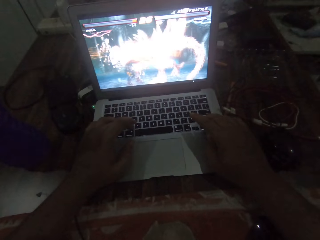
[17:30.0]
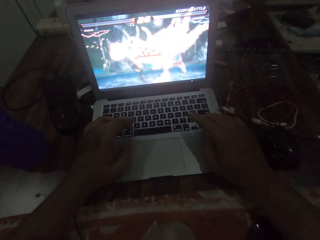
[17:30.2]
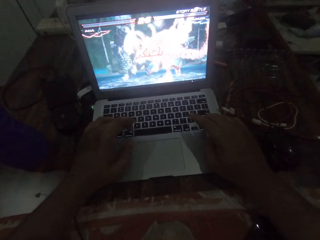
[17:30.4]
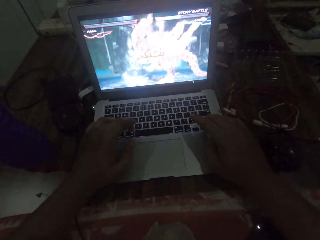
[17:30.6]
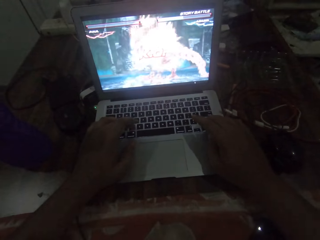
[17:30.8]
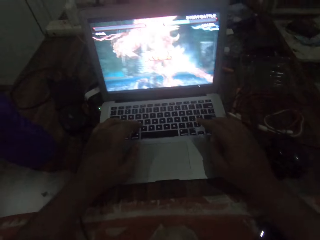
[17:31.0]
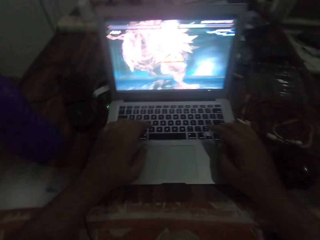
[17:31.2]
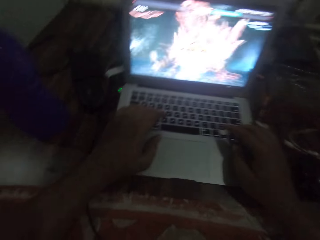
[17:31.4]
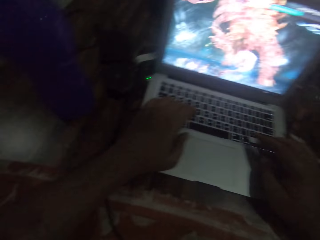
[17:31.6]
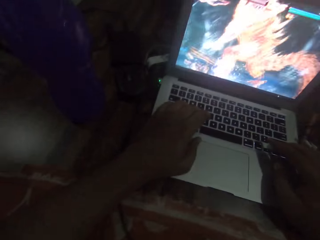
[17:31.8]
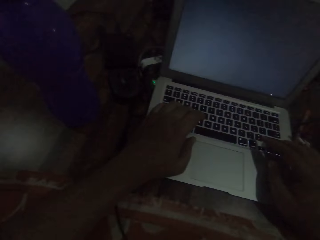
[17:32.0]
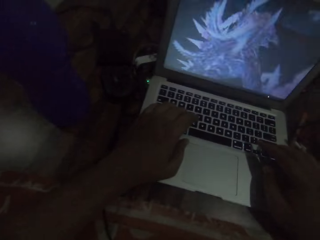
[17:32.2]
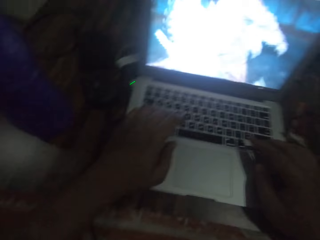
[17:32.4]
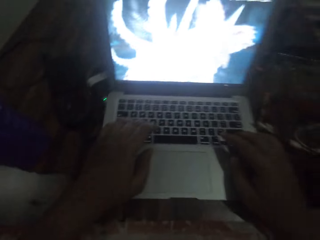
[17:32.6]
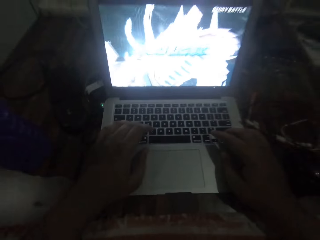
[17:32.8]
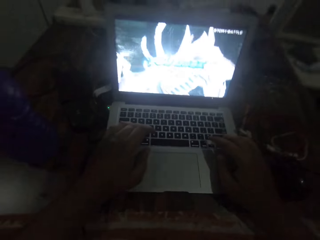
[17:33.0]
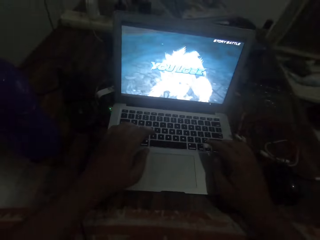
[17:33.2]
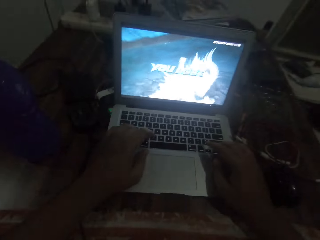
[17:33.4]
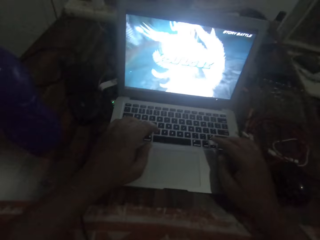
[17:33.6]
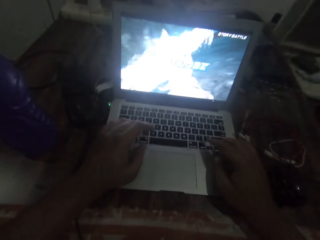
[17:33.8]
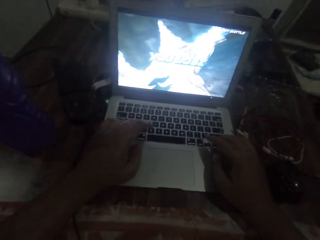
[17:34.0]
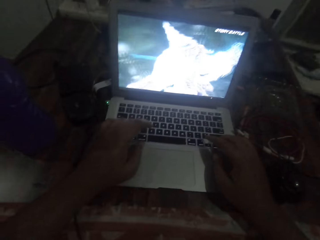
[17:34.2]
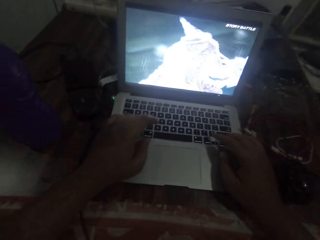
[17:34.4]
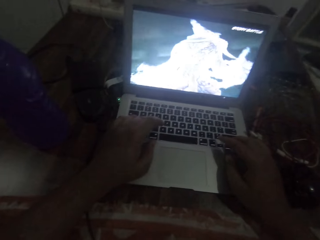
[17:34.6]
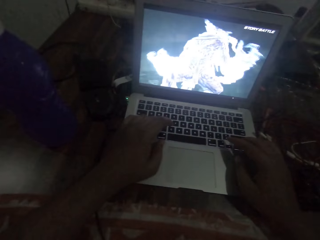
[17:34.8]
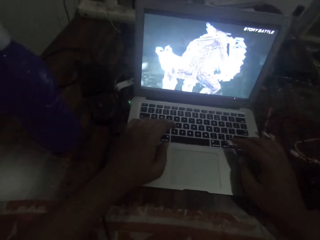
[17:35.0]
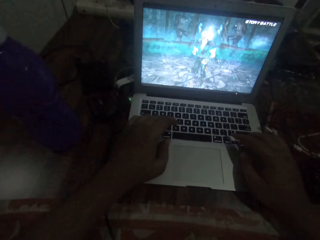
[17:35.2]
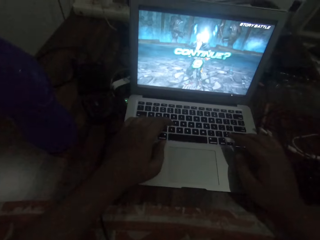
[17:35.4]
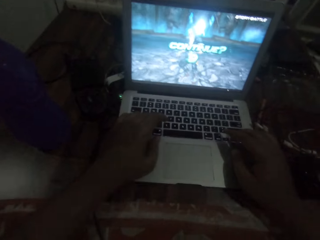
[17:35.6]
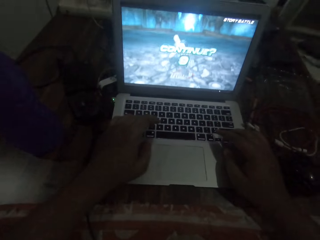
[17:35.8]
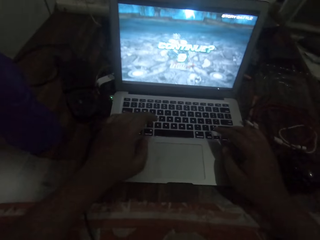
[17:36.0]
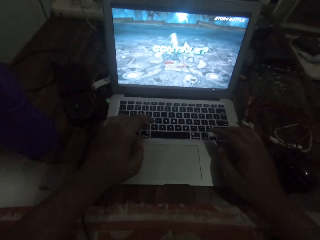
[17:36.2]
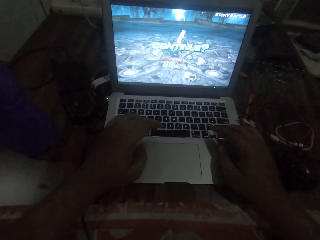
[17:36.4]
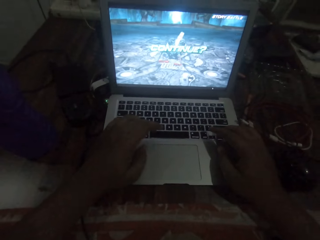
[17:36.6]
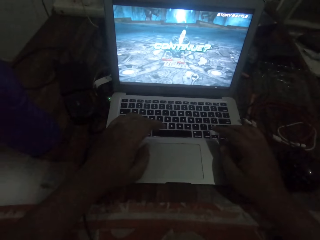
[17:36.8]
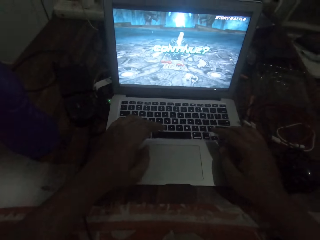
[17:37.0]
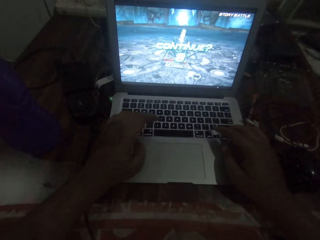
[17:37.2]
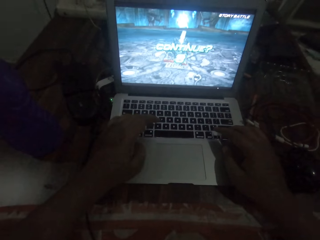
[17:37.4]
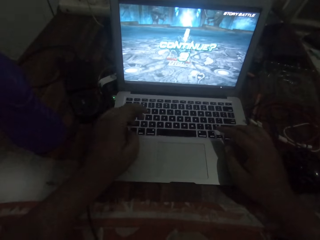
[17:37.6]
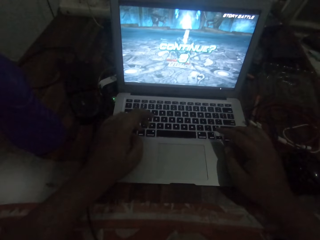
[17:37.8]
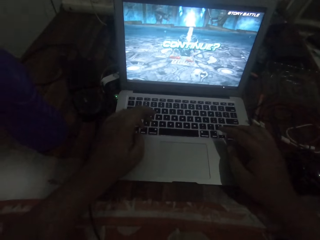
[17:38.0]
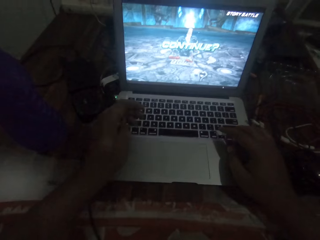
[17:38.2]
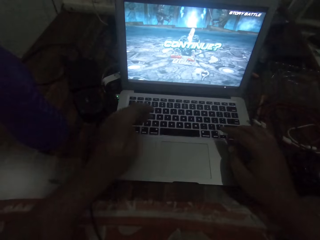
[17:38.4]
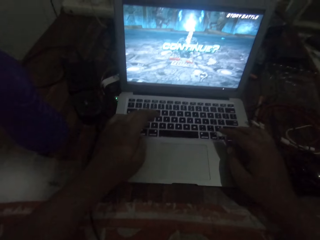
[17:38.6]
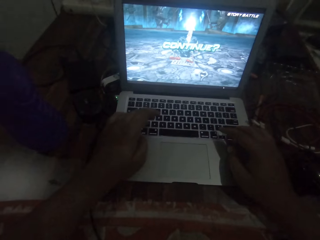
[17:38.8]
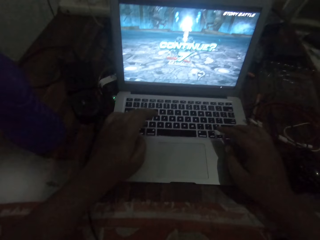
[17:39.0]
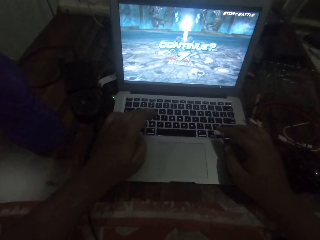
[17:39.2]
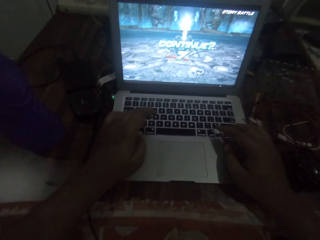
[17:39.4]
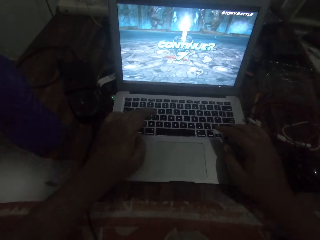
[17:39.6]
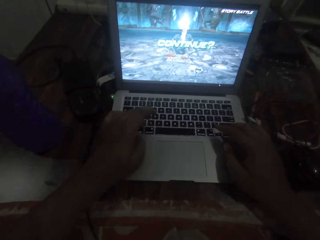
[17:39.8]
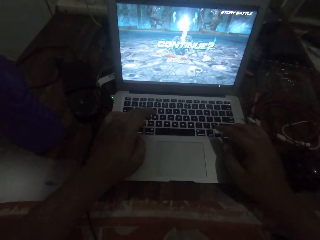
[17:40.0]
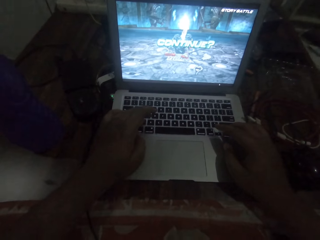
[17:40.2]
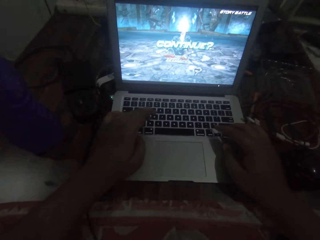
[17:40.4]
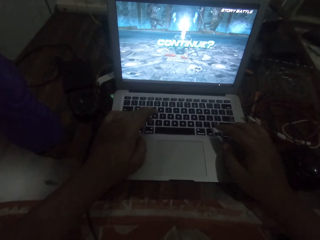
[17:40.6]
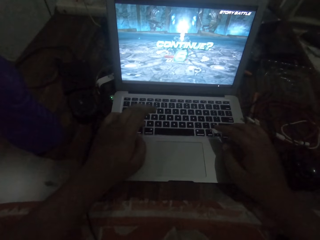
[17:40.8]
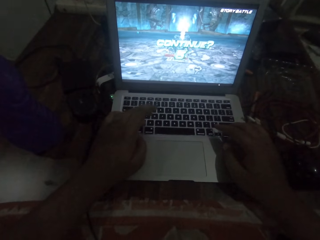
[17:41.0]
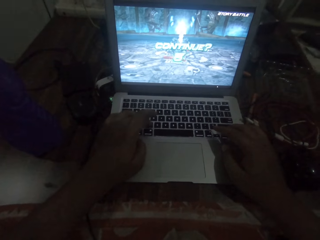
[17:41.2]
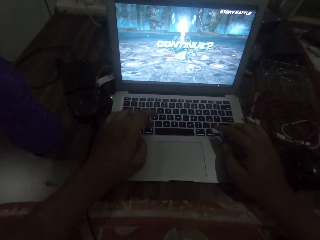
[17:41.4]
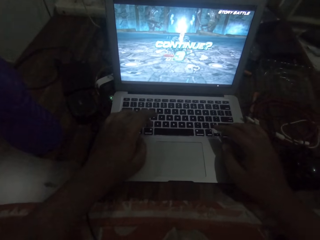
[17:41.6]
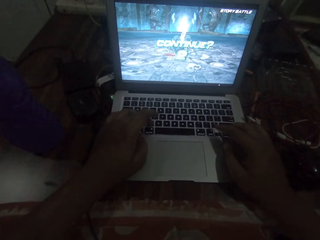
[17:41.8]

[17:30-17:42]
The camera wearer moves the camera around. They rest hands on the laptop keys.

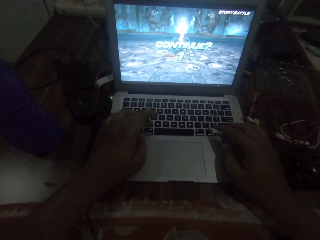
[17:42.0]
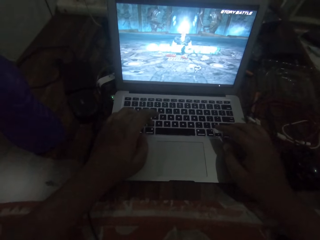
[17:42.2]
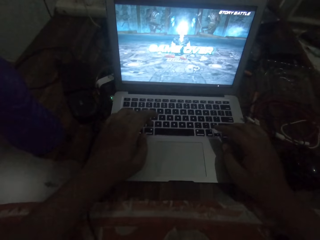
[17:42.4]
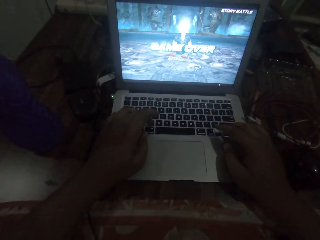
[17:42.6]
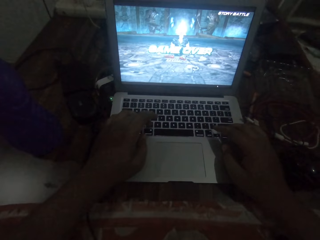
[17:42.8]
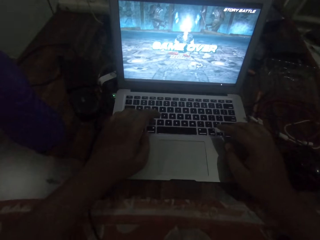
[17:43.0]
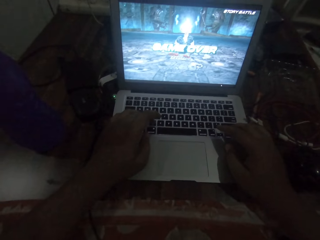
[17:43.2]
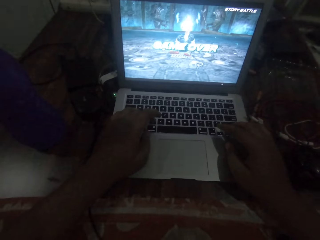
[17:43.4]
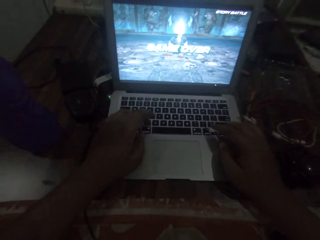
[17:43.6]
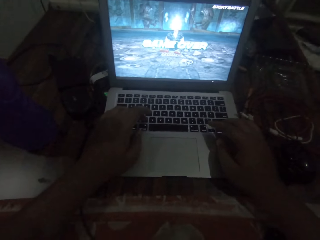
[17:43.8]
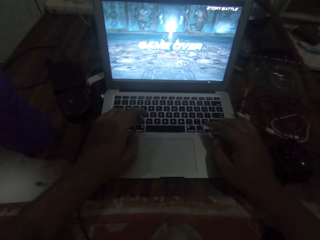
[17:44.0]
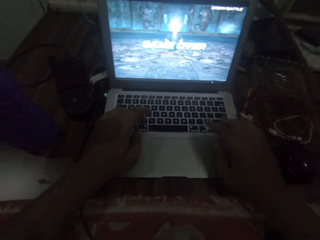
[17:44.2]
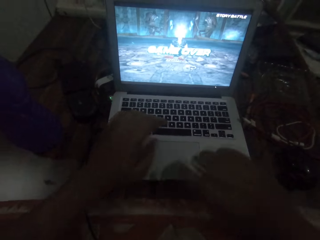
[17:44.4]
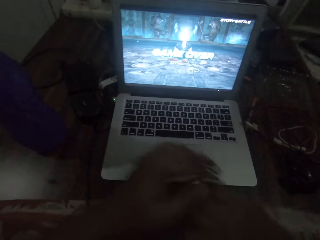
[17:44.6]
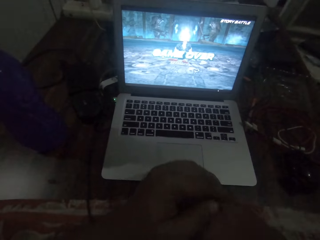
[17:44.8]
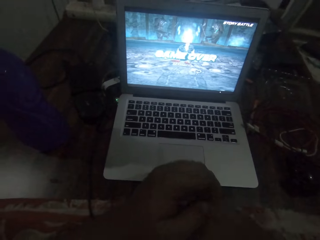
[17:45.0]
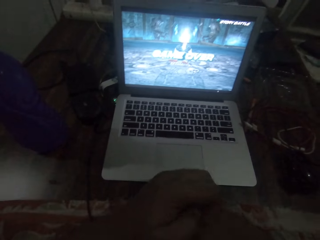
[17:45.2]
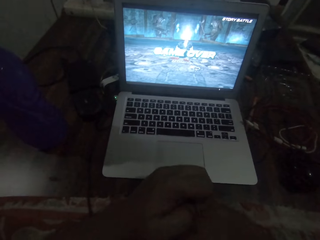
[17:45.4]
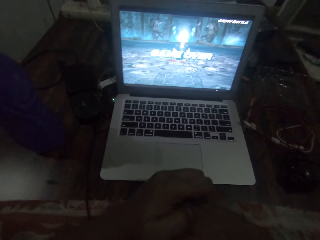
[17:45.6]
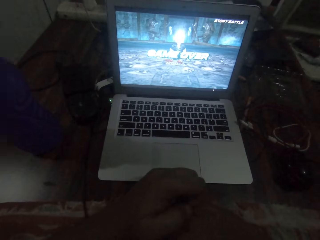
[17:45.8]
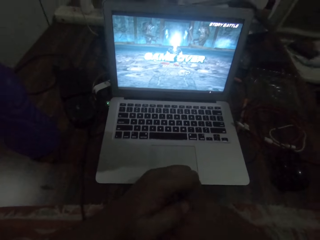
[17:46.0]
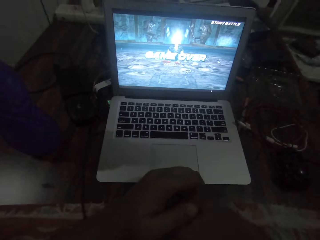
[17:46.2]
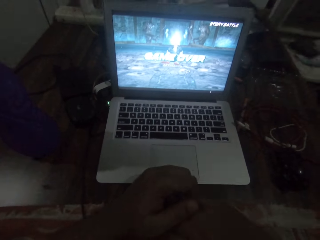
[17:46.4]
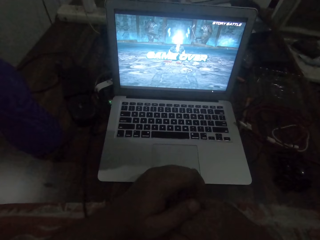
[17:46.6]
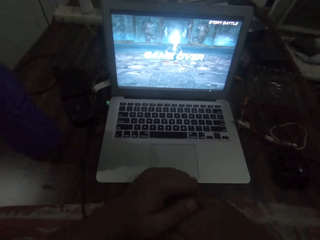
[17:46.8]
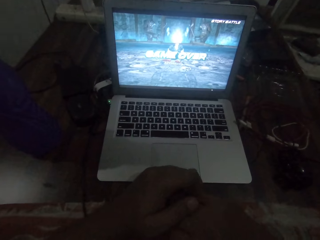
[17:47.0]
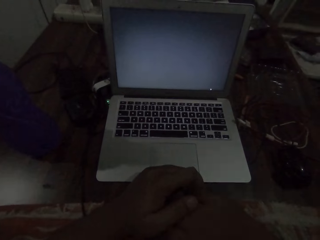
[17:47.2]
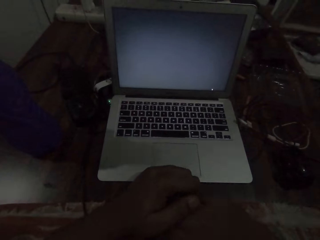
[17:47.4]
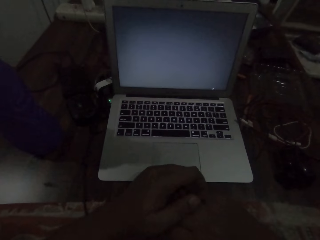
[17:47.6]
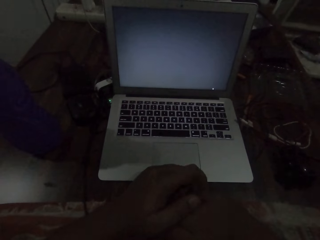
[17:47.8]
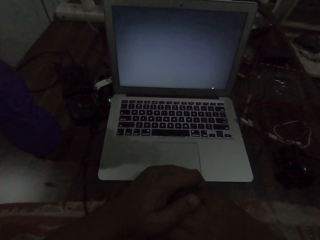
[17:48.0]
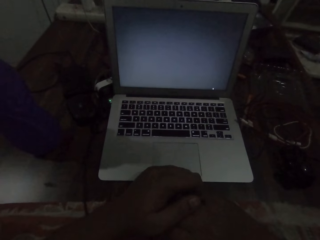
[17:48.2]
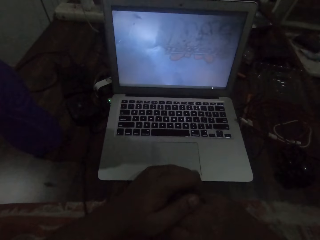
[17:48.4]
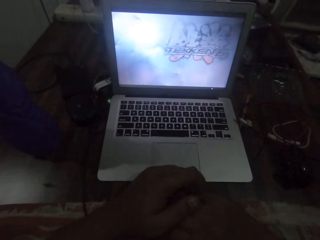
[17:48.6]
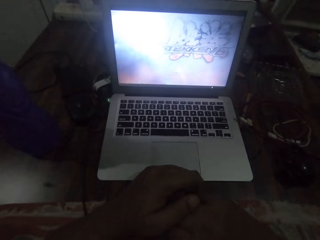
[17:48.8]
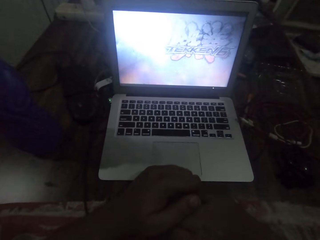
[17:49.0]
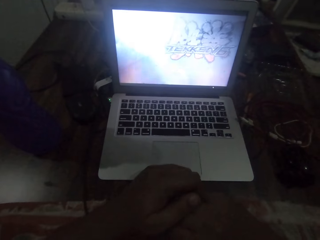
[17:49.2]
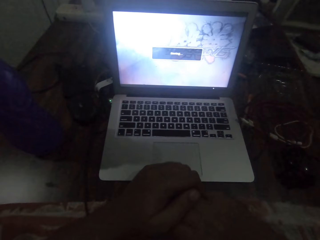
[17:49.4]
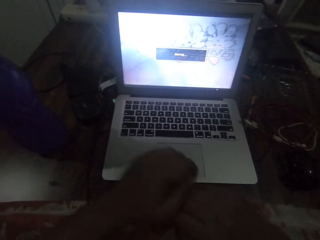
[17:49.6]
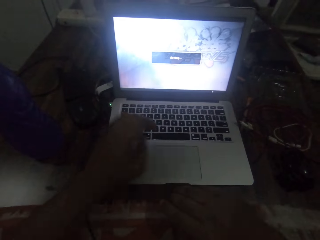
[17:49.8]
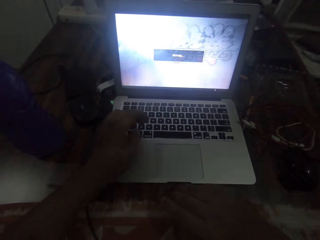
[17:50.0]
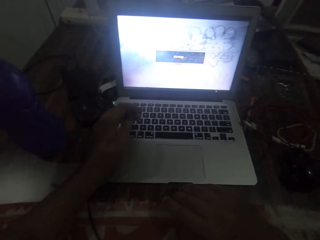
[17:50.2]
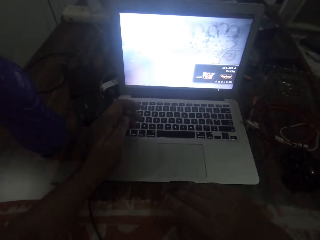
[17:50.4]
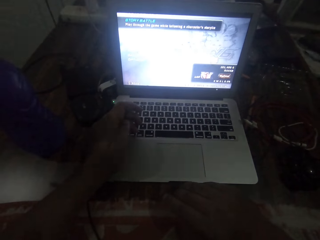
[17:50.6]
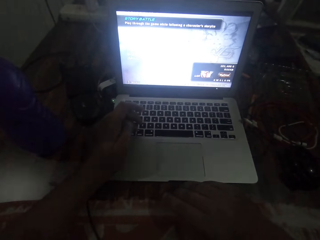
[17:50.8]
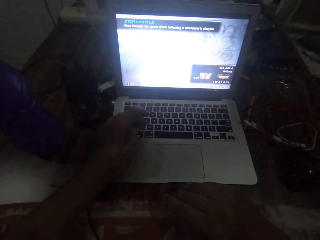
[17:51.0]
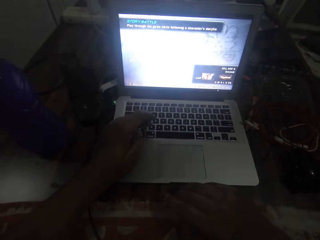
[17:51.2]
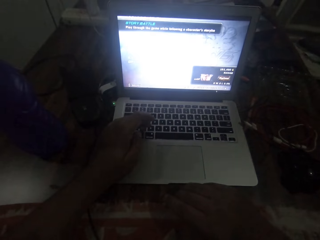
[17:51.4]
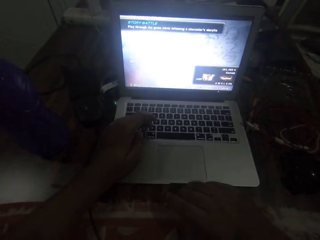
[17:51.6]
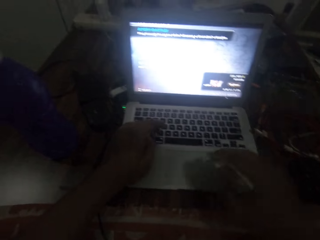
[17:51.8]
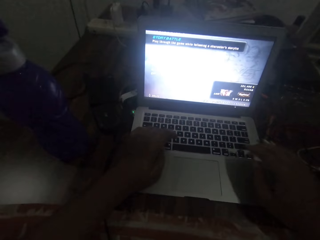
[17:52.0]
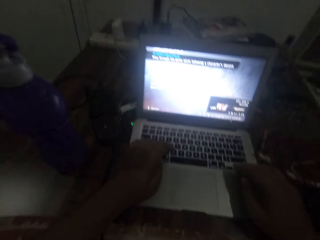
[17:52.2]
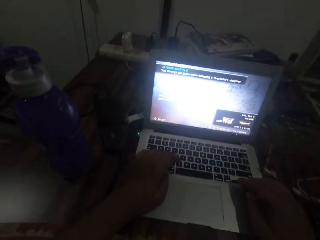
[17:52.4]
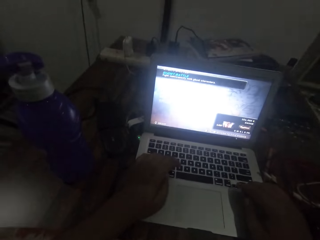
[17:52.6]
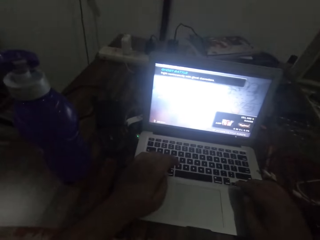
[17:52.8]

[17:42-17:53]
The camera wearer scratches his right hand with his left hand. He removes his hands from the laptop keys. He operates the laptop with his left hand. He rests his hands on the laptop keys. He operates the laptop with both hands.
